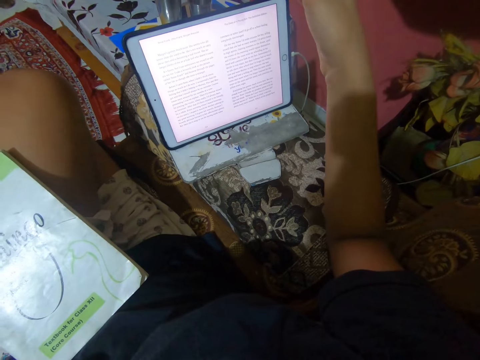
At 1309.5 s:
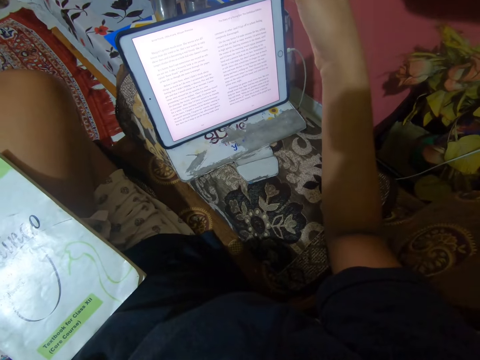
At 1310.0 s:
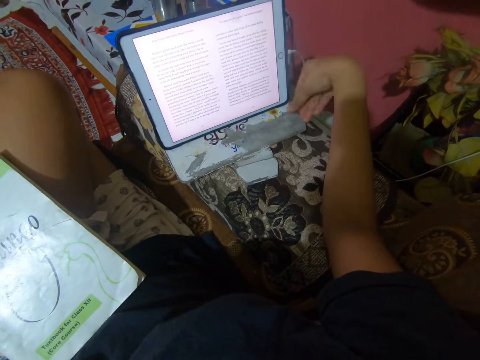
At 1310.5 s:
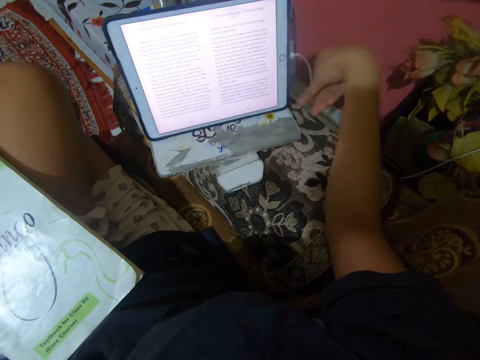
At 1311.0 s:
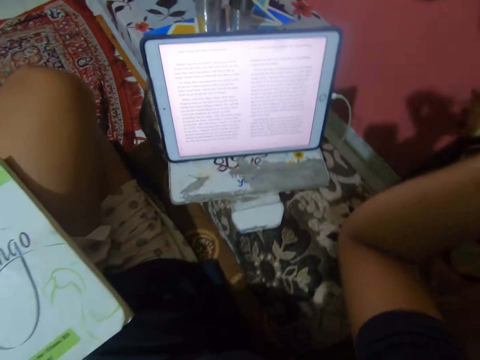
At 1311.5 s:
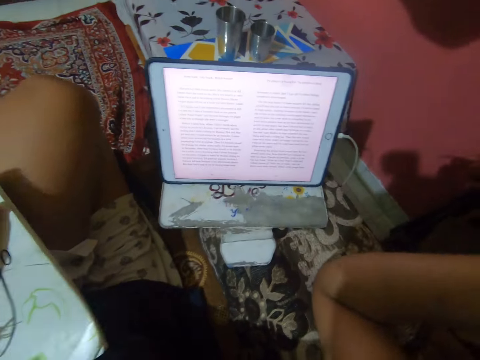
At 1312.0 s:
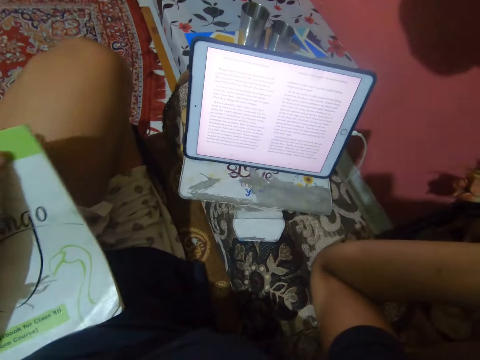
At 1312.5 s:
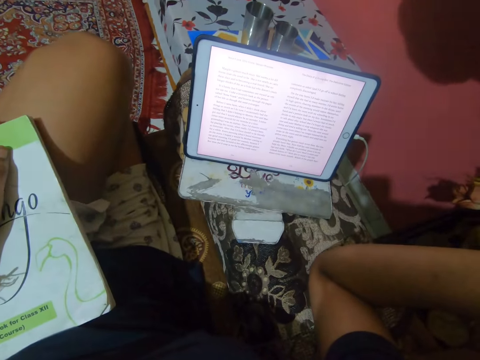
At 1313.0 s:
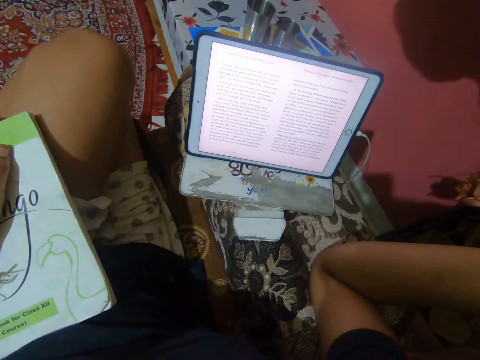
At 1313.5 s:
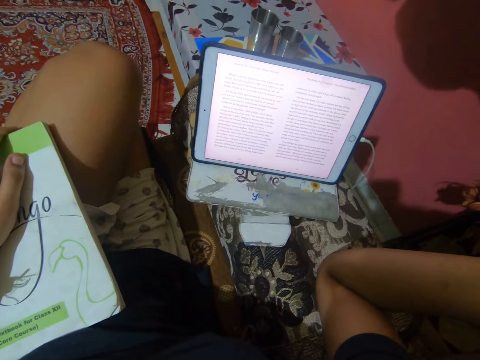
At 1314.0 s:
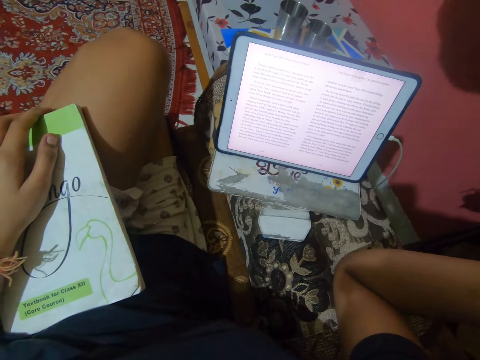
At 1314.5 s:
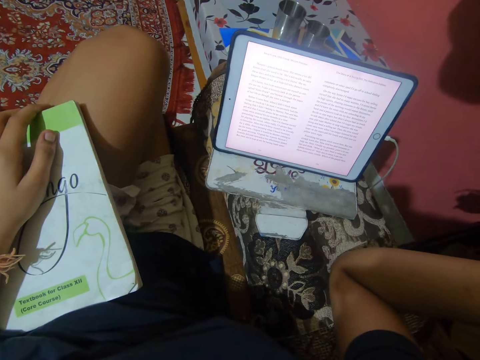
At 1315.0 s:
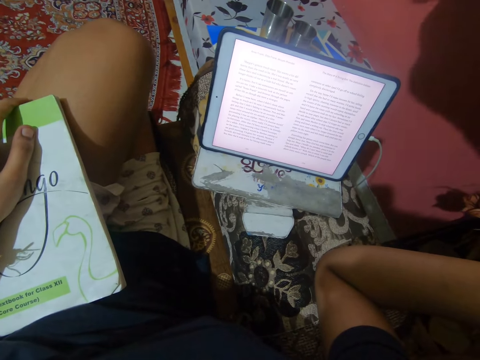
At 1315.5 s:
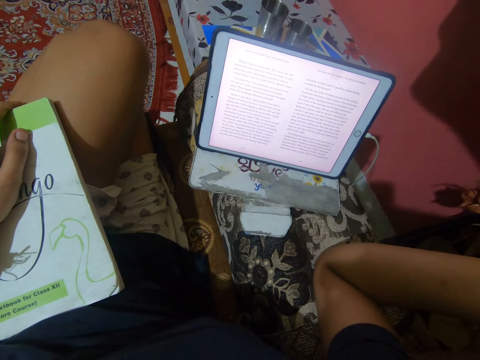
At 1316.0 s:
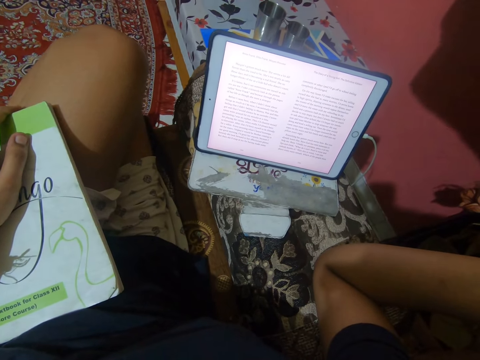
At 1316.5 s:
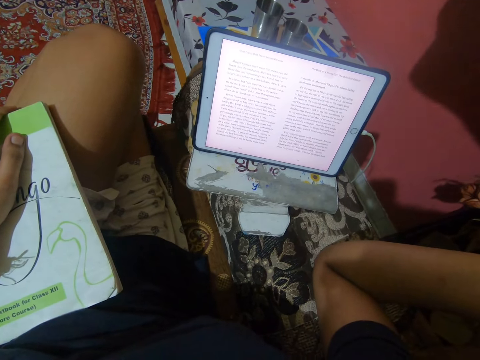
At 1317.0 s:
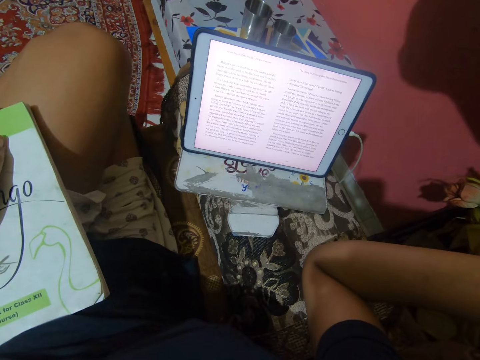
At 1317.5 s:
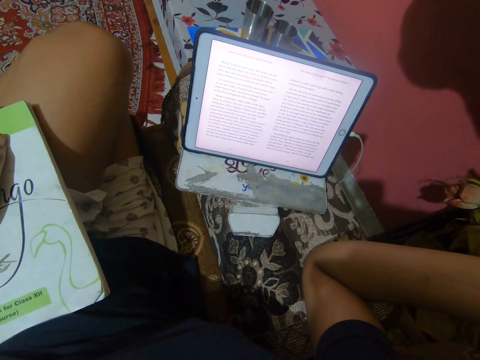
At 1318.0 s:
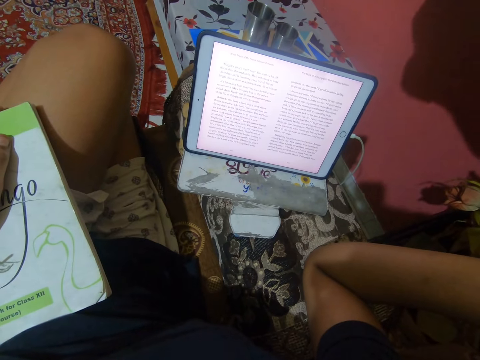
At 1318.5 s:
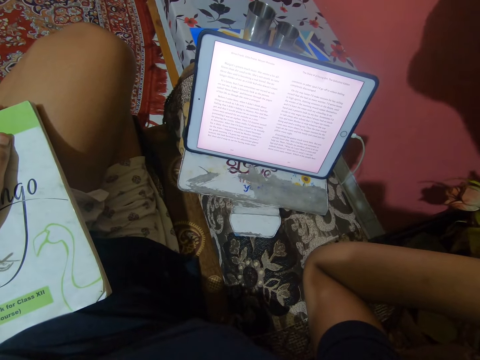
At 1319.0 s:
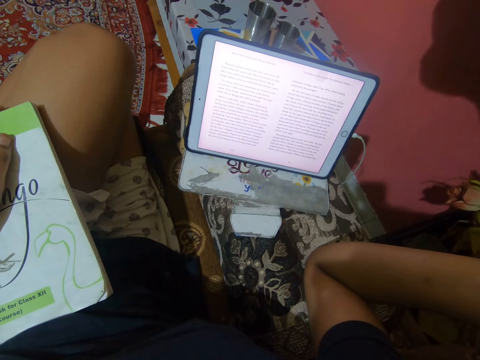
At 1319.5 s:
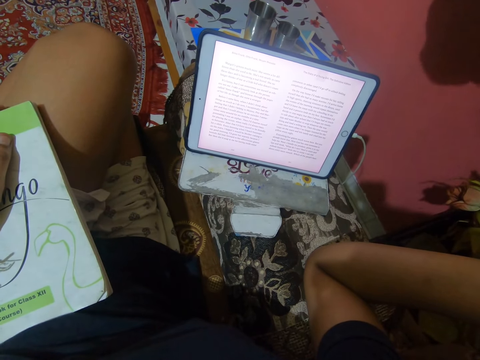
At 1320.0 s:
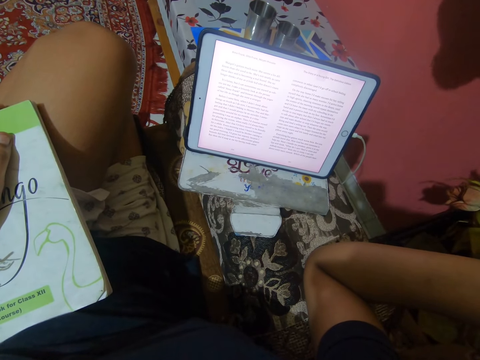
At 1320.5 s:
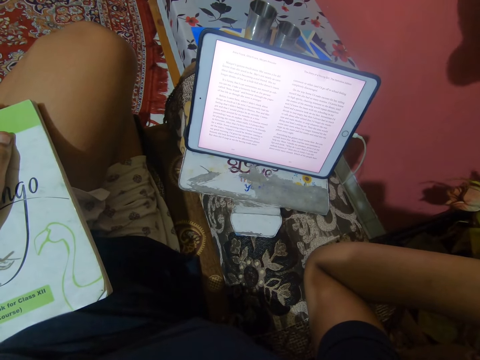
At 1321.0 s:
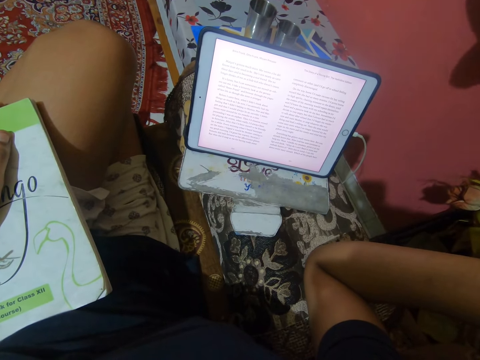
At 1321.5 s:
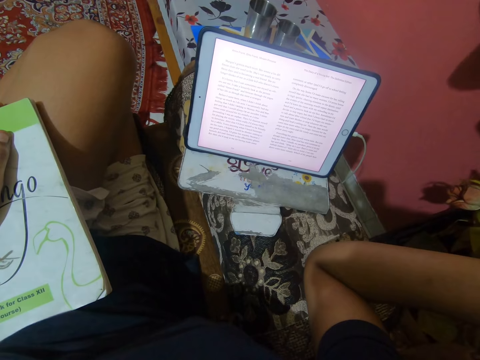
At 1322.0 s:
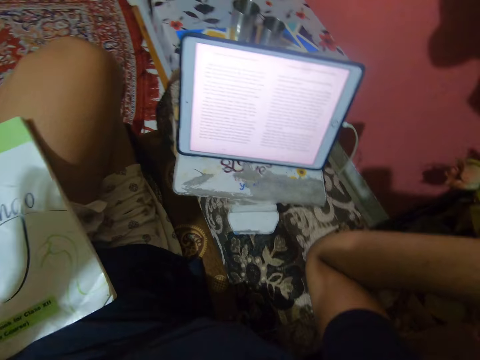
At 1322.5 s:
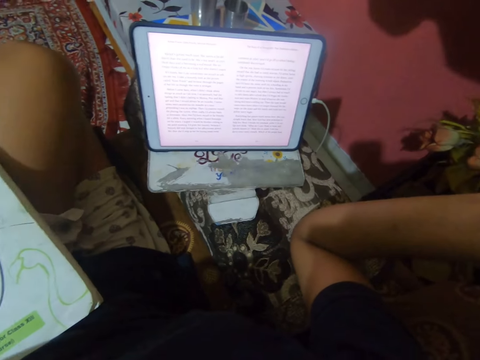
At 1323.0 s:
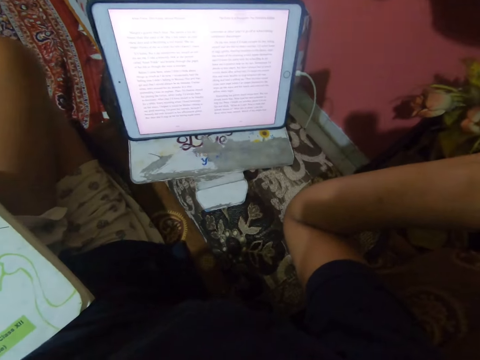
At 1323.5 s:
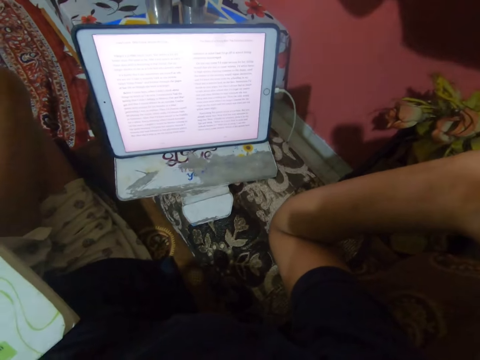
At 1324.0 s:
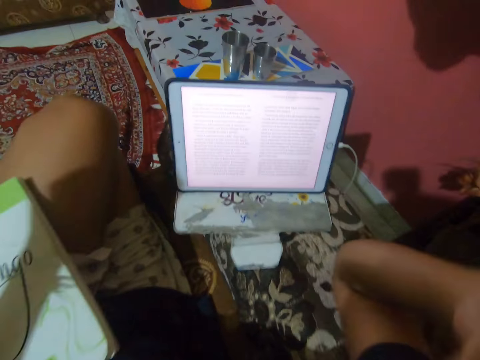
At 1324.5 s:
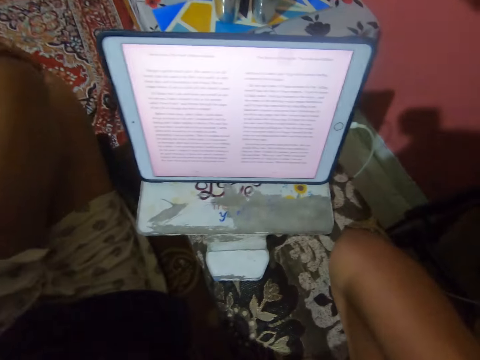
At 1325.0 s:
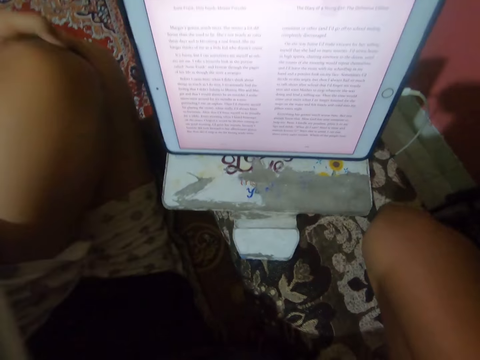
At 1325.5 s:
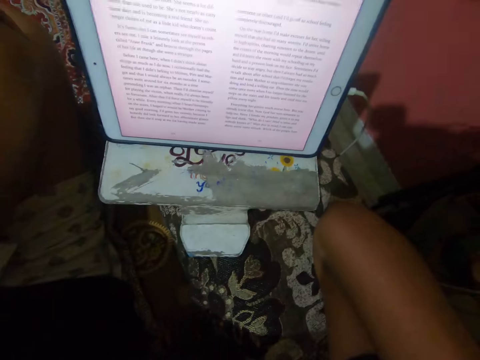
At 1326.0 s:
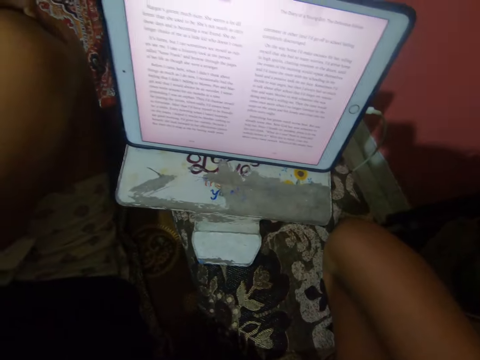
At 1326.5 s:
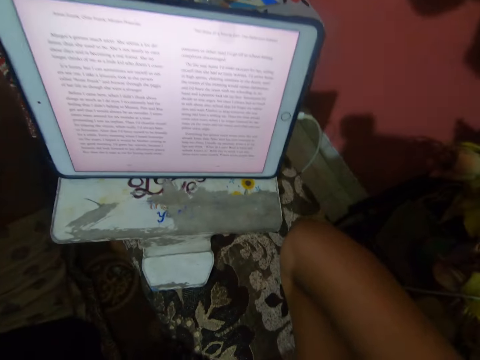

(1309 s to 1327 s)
The camera wearer adjusts the iPad on the sofa handle. She pushes the camera. She reads from the iPad on the sofa handle. She touches her face with her left hand.

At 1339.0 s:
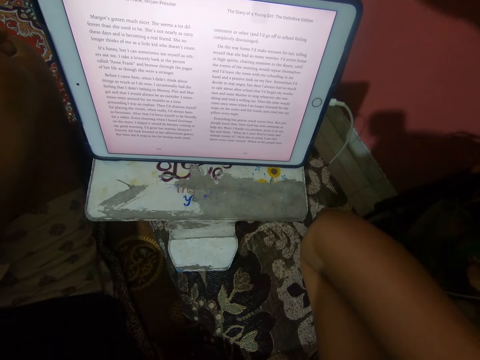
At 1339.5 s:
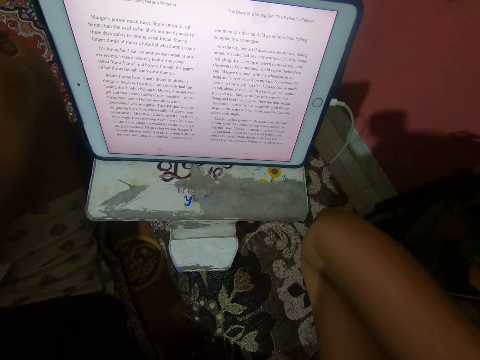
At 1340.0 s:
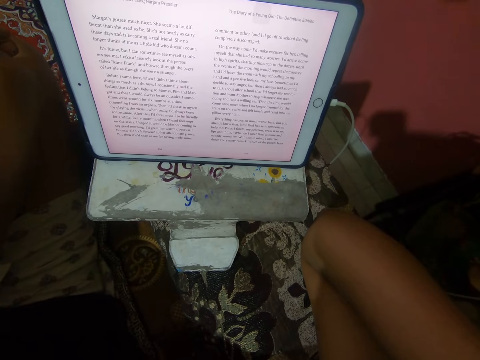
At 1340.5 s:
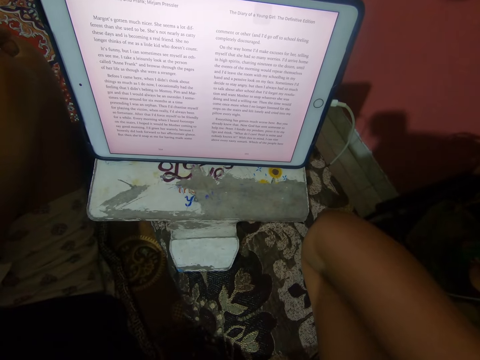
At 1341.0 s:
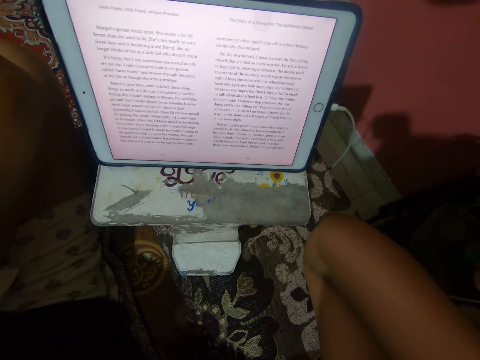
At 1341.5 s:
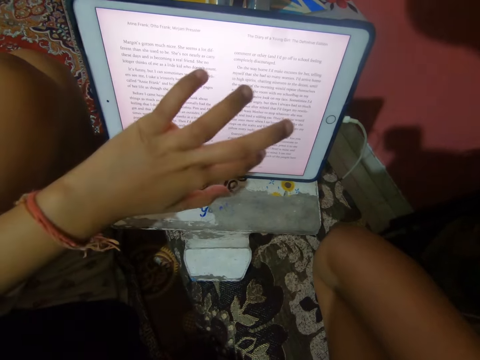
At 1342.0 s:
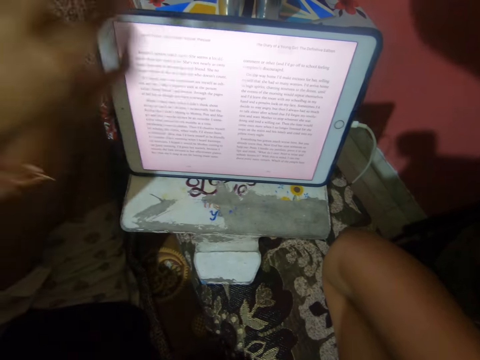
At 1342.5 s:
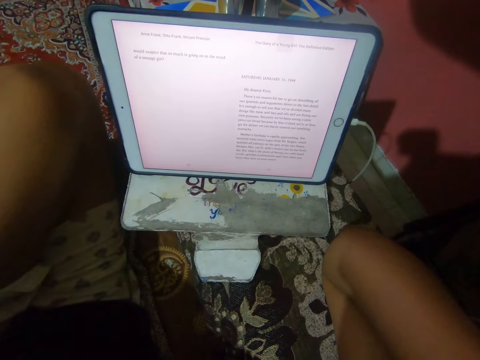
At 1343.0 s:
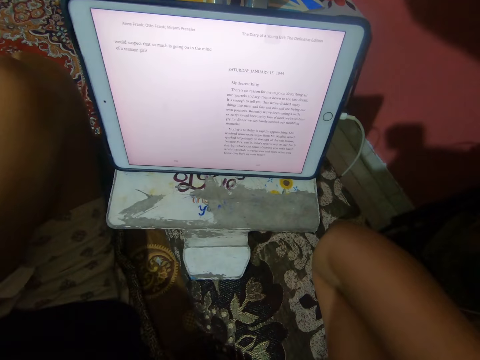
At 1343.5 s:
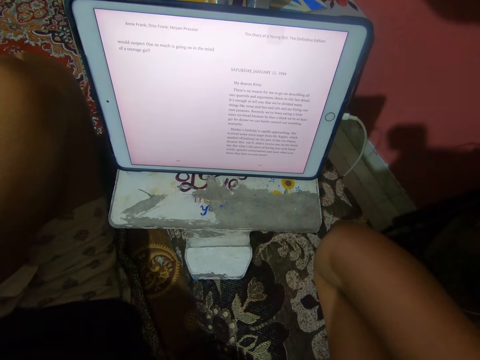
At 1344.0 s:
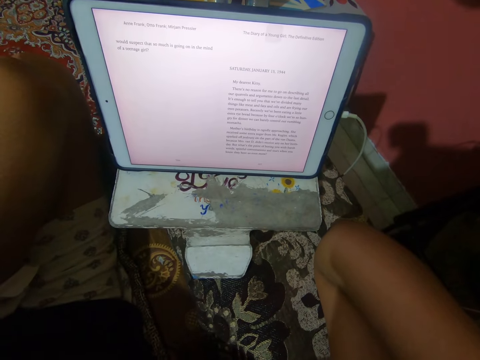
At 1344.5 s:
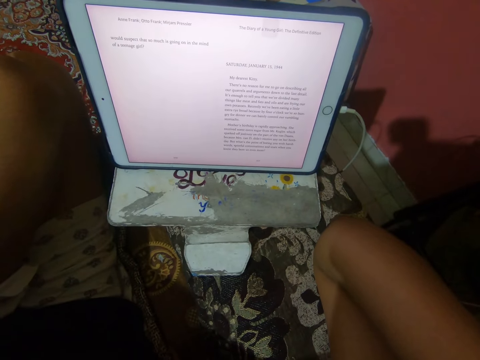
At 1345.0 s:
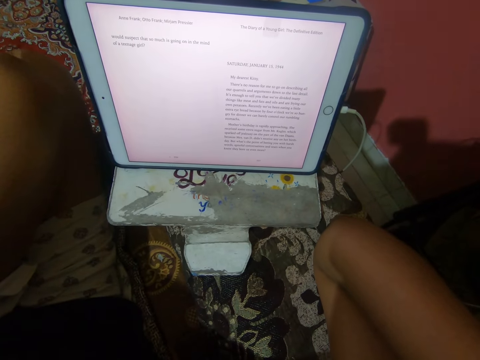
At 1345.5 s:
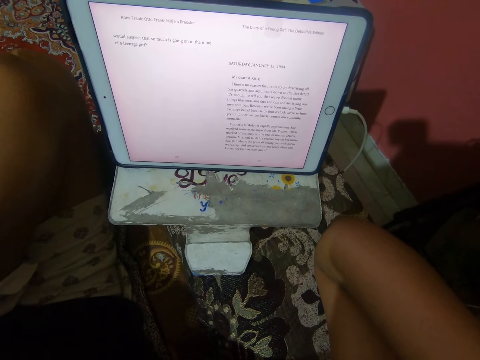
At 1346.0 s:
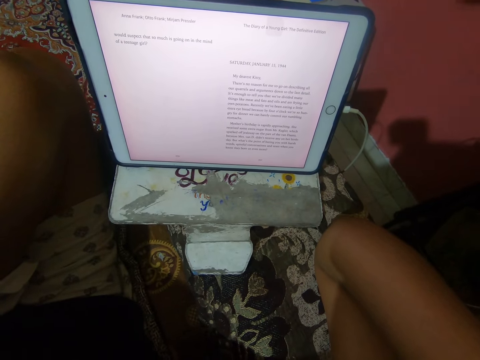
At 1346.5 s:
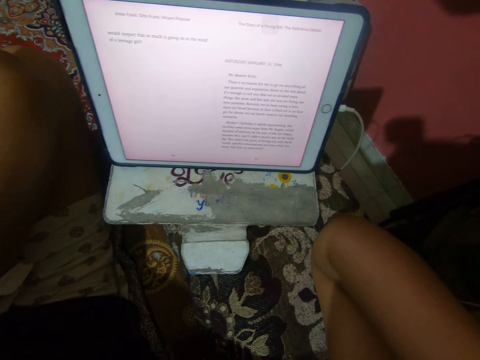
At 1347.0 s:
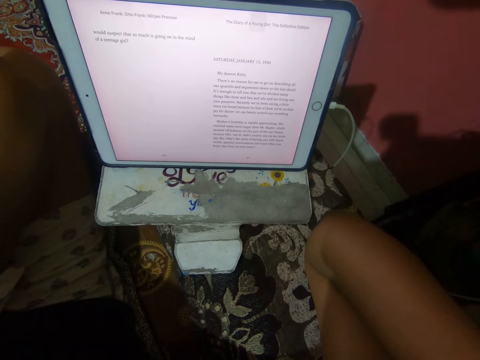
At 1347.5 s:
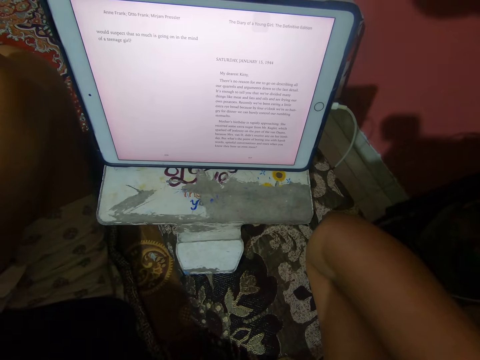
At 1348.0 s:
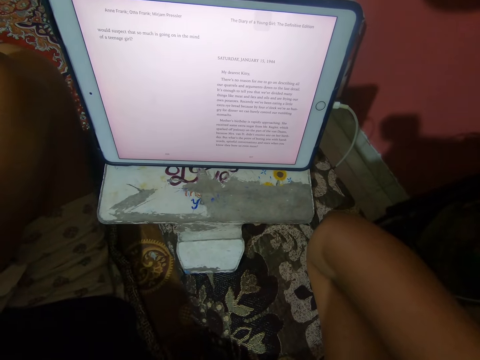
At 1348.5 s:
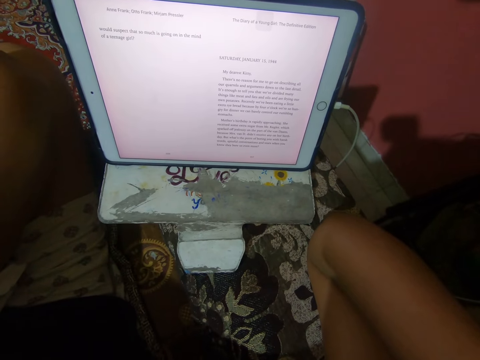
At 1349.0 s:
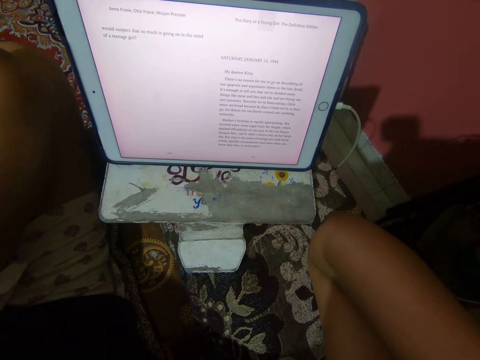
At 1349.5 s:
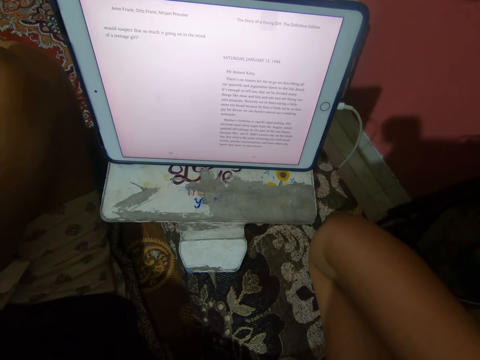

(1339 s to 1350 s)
The camera wearer touches the screen of the iPad on the sofa handle. They read from the iPad on the sofa handle.
